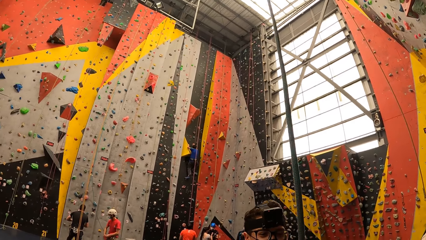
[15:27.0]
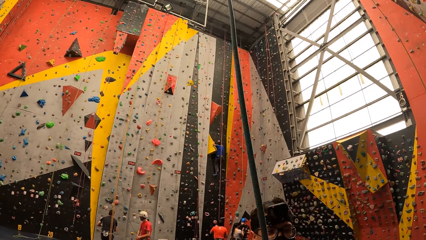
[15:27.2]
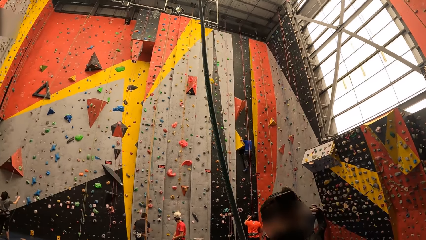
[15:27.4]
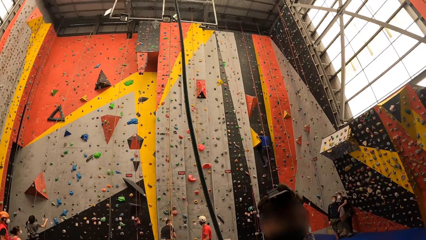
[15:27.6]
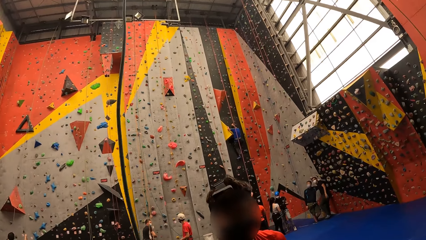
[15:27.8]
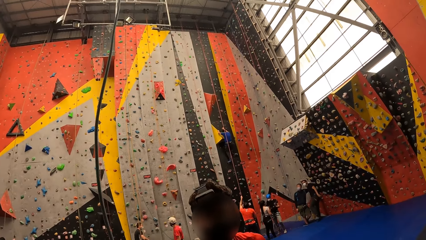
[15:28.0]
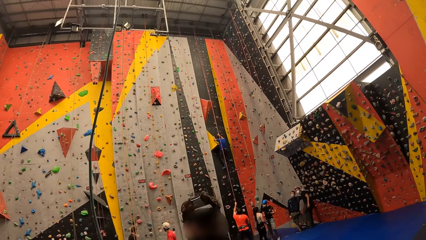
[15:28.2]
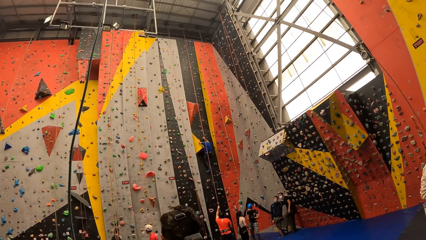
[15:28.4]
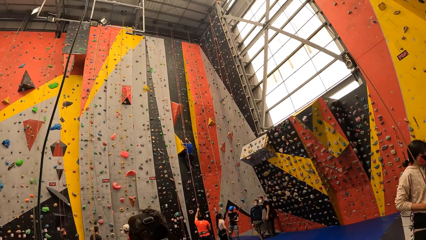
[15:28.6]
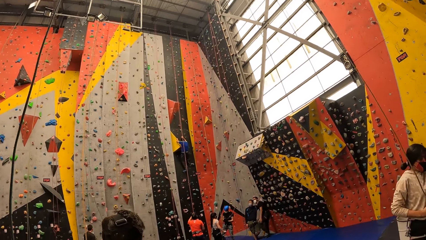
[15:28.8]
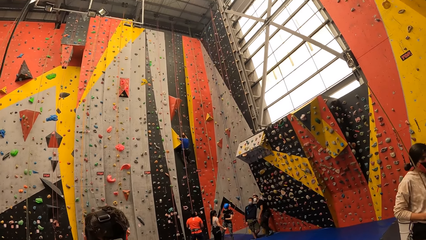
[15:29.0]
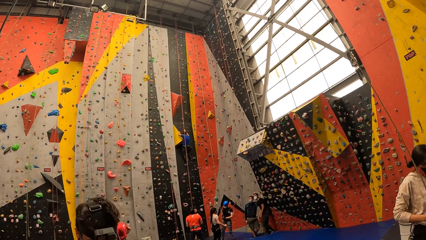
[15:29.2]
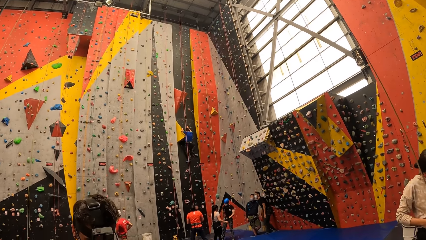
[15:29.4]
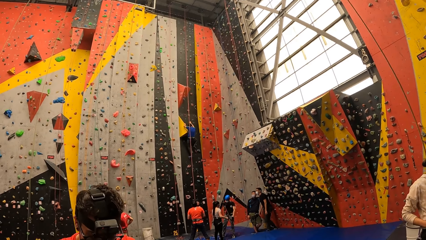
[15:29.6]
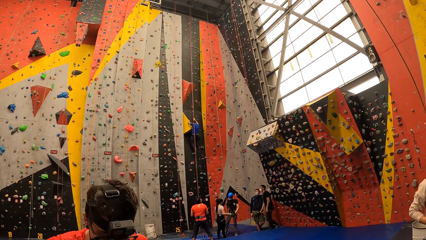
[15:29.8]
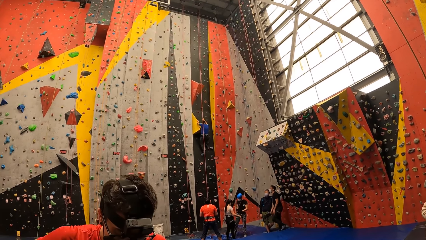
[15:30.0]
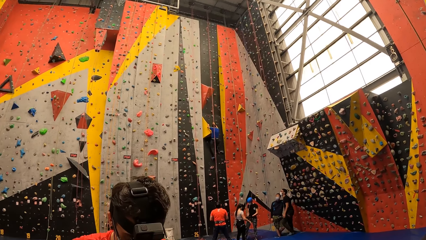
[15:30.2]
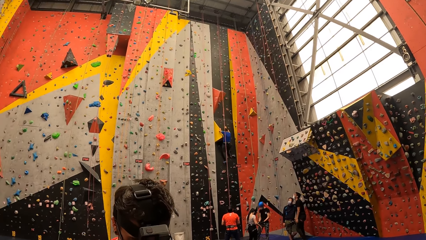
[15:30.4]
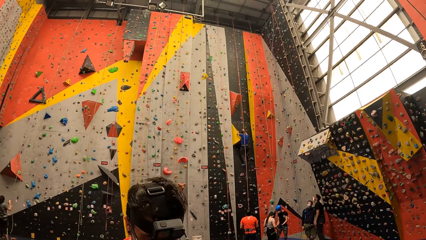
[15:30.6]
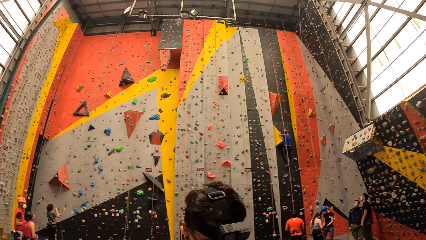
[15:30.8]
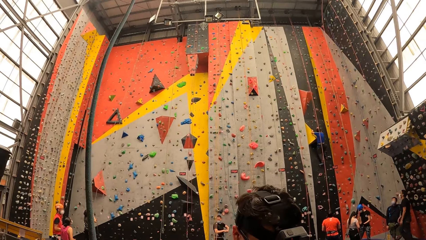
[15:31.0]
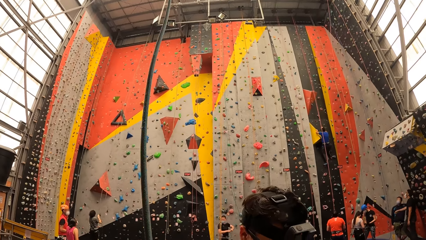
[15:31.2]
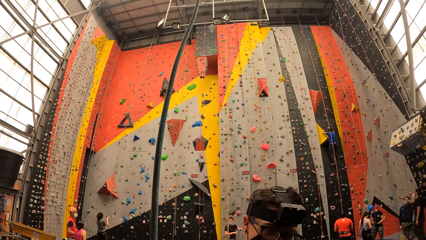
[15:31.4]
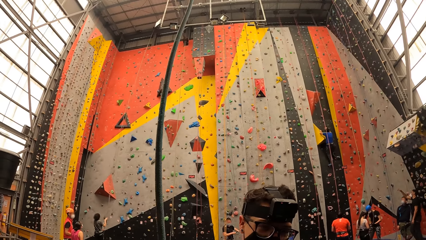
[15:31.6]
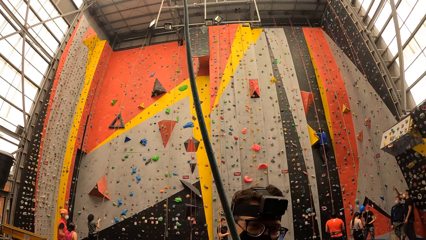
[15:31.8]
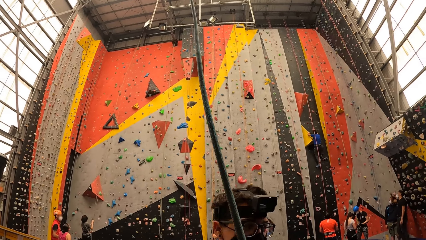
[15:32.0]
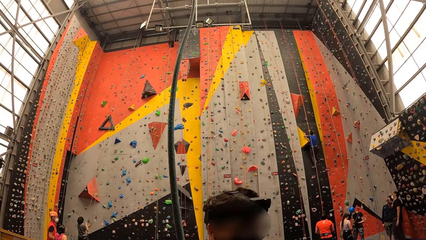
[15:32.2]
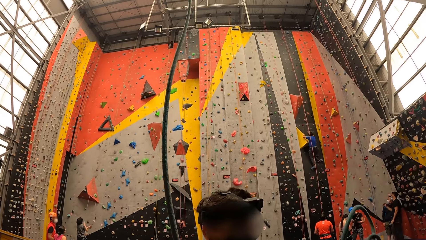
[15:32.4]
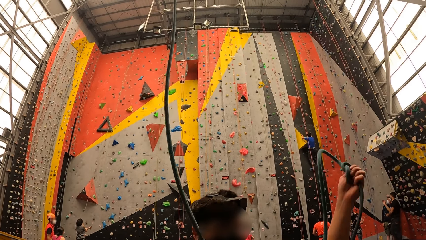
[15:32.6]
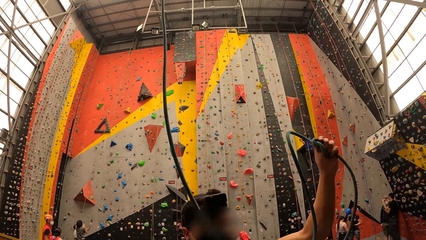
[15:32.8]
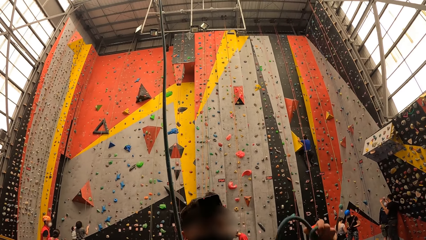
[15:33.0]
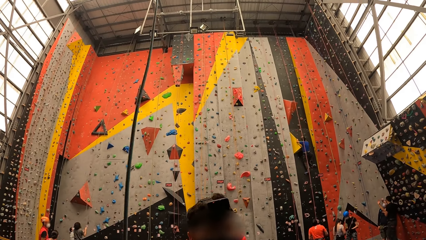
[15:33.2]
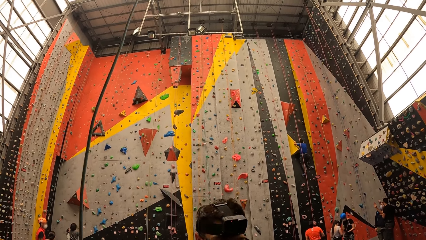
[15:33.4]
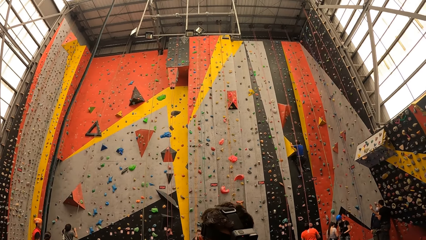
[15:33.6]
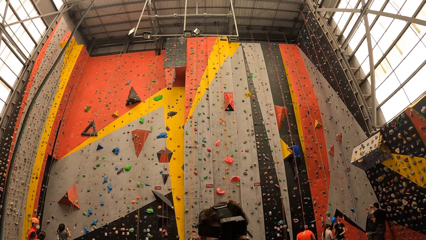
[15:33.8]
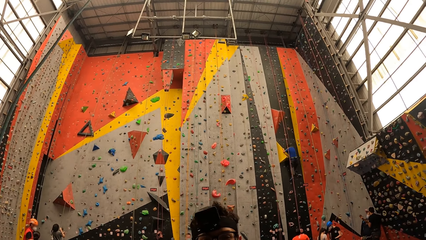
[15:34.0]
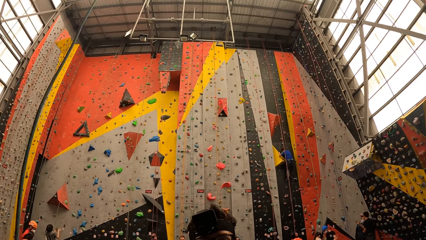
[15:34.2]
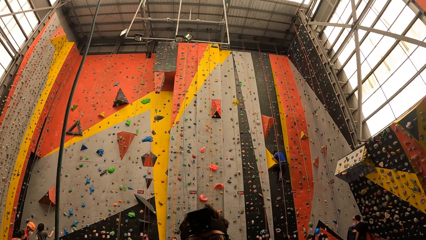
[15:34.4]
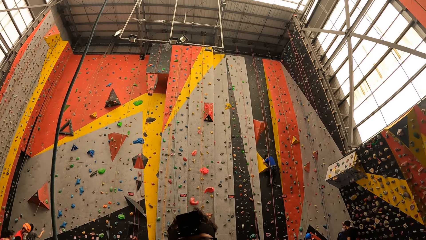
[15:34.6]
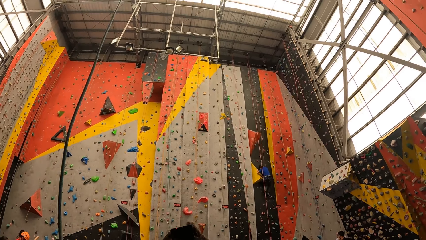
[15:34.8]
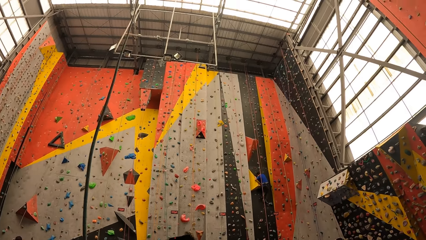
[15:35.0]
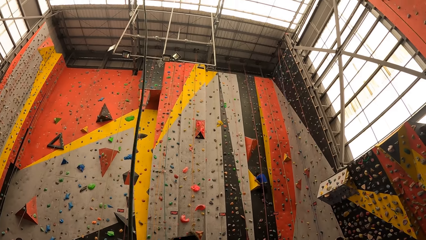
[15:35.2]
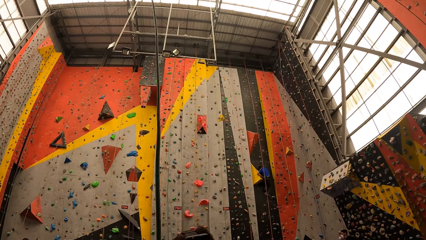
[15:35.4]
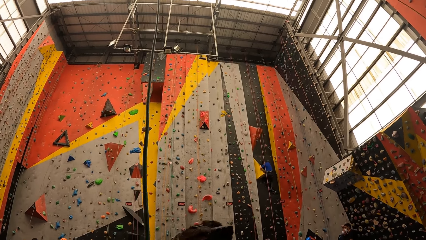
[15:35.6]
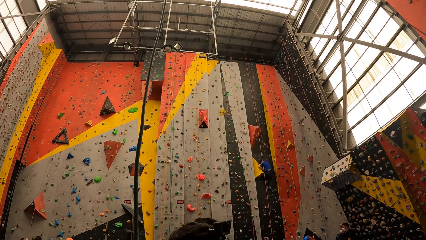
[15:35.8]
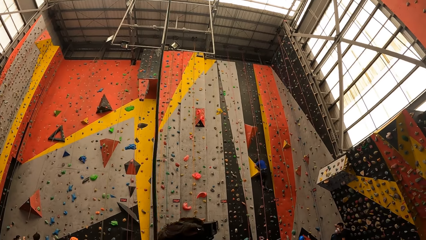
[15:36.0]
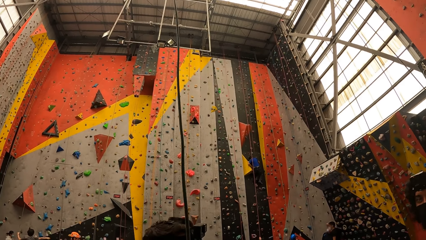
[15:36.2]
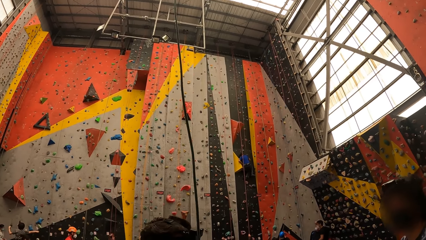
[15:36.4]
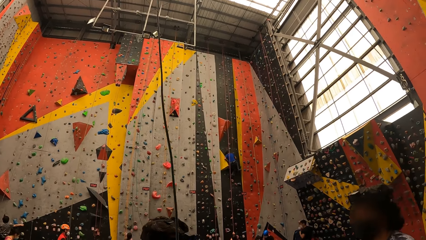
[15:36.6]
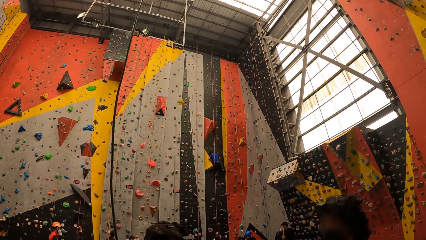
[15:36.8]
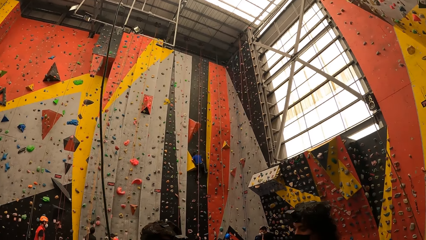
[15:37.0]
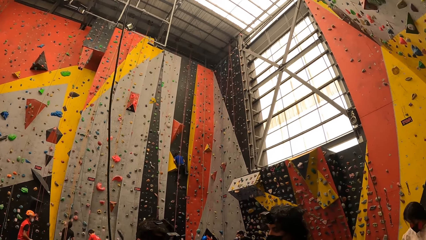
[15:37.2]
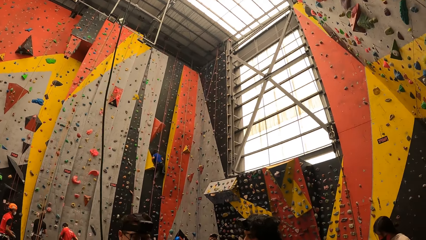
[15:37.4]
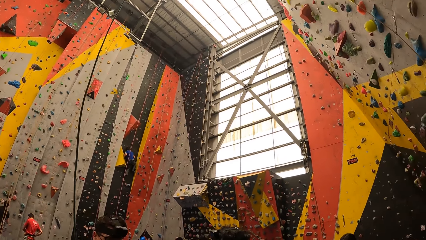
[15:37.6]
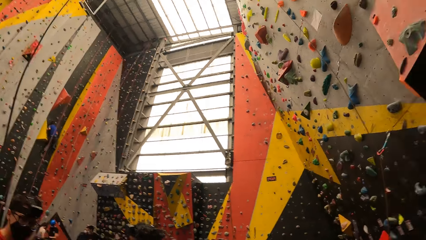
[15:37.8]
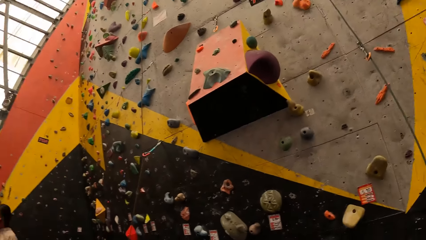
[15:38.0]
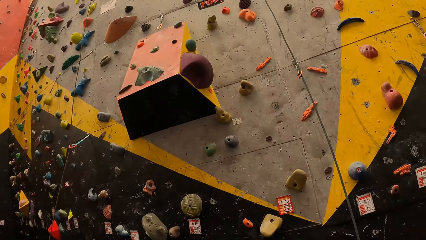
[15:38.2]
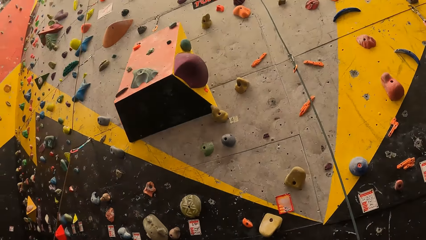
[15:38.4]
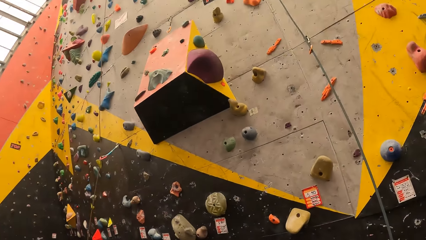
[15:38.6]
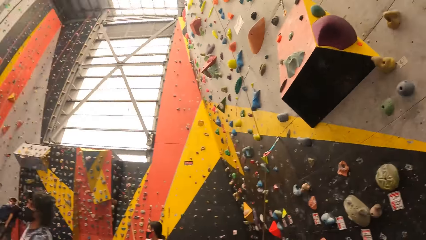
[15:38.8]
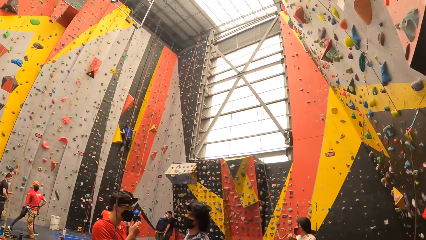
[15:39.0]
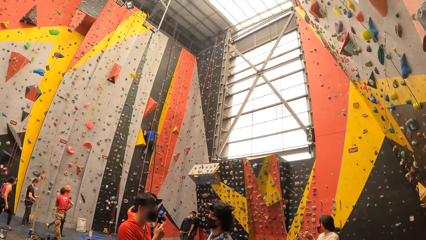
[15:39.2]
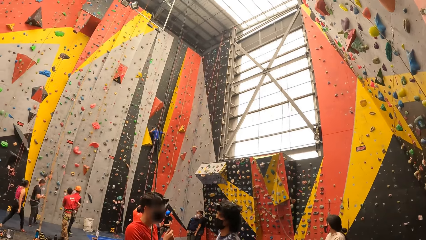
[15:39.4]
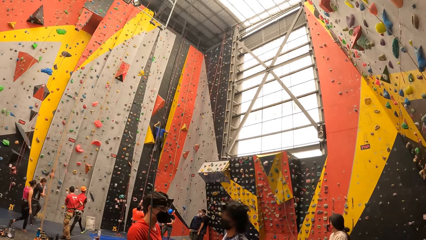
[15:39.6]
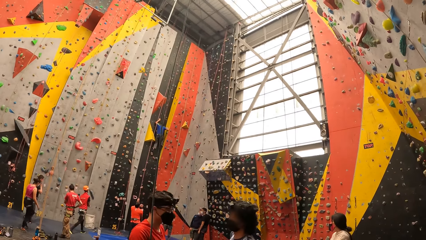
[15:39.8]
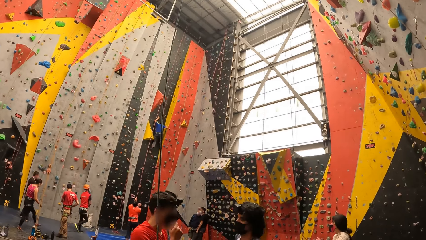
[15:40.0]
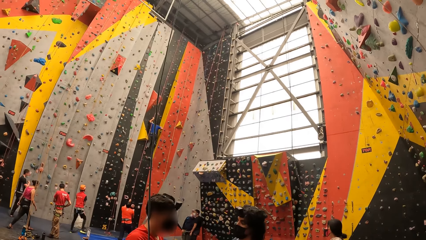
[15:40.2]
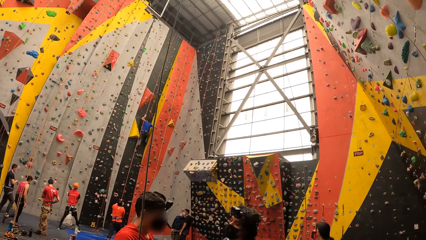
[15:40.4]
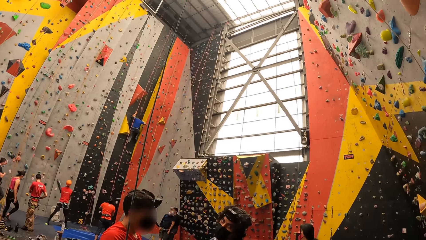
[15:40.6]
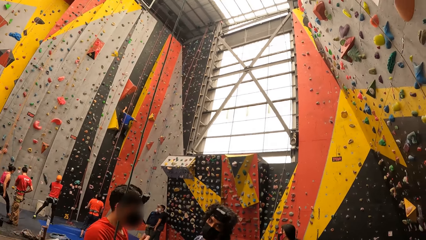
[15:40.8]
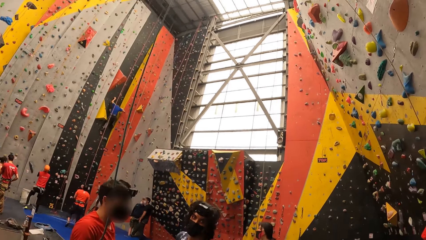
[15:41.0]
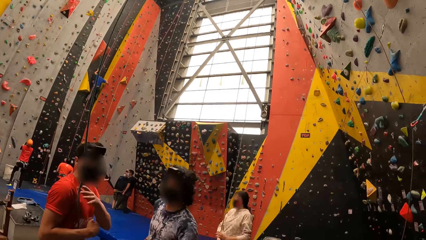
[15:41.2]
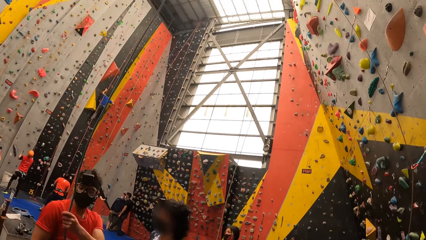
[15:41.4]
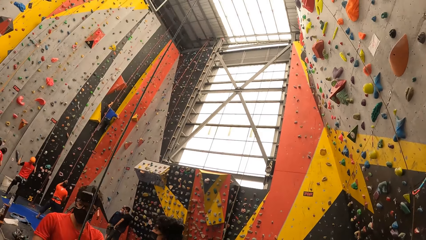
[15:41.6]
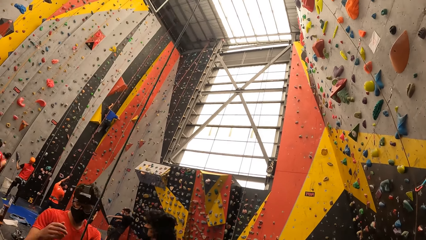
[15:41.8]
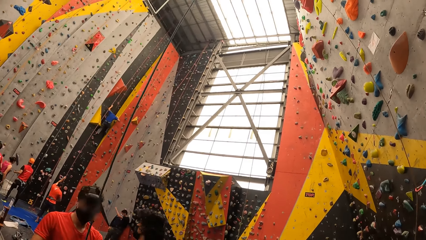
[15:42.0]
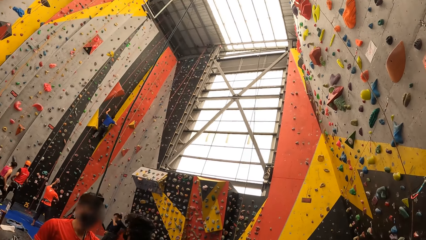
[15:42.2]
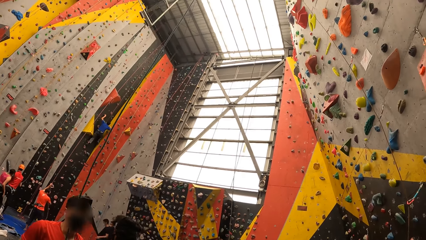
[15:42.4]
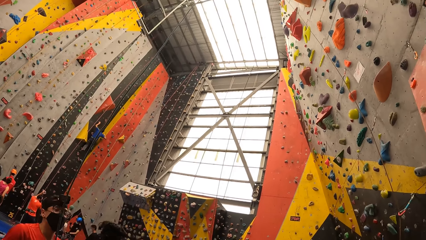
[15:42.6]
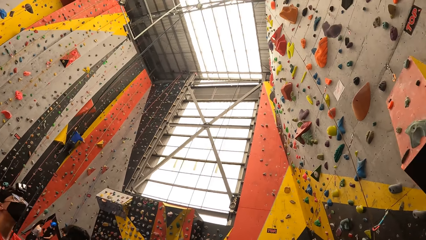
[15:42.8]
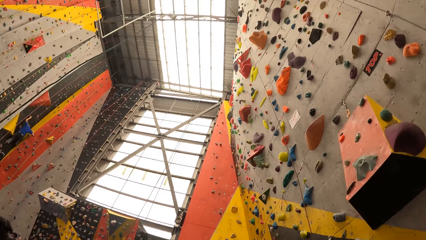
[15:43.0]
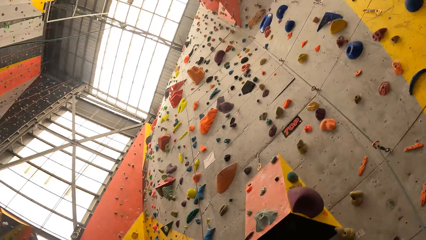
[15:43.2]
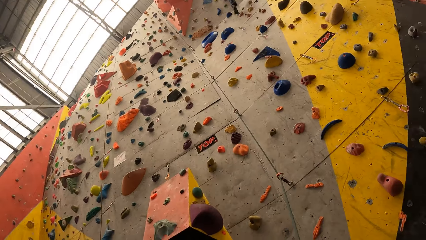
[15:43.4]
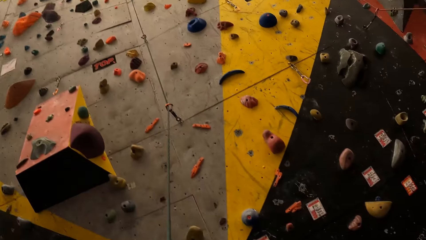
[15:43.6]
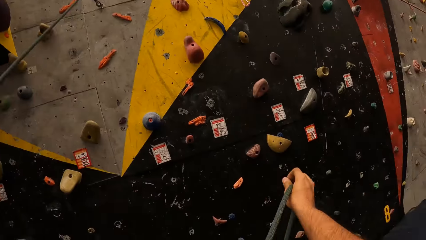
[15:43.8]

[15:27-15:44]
A man lifts the rope. He holds the rope with the left hand. The camera wearer looks around in a room.
